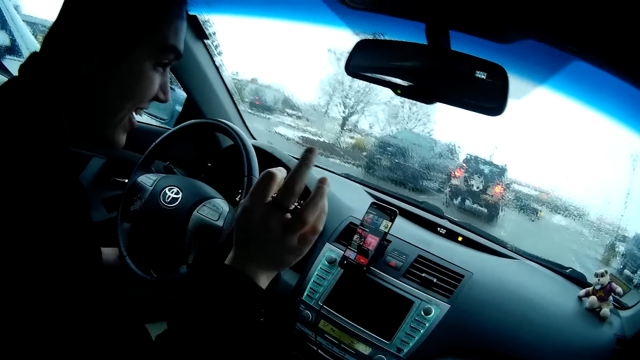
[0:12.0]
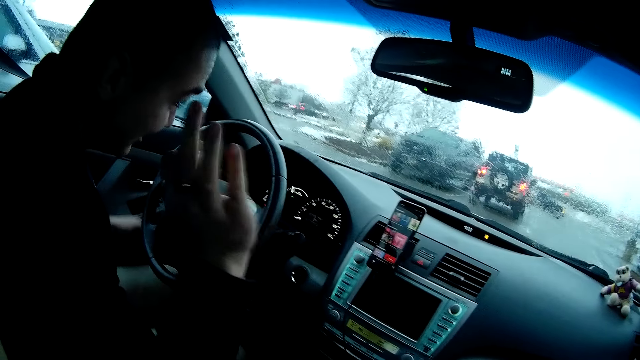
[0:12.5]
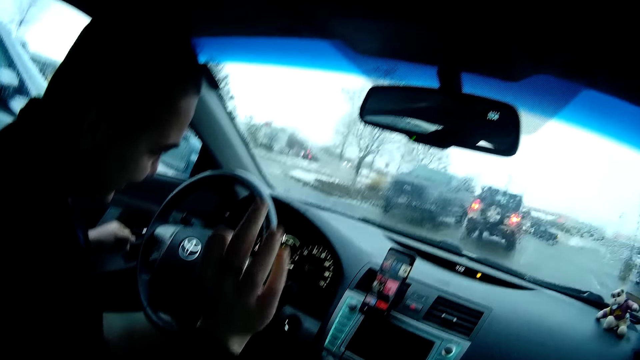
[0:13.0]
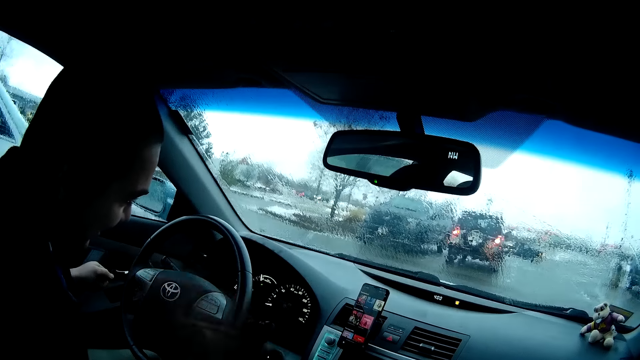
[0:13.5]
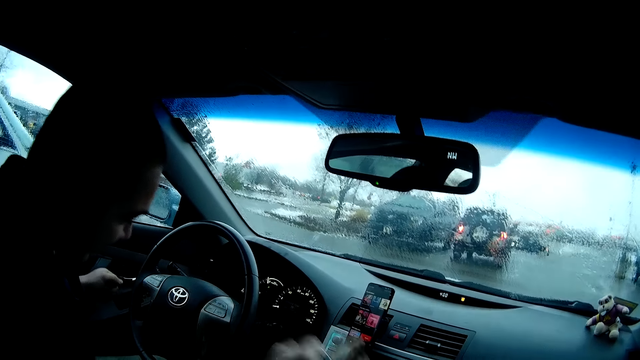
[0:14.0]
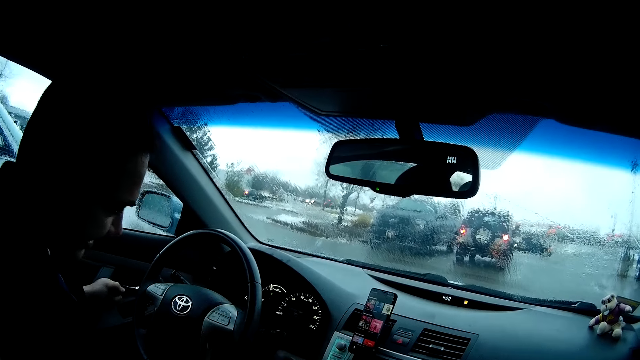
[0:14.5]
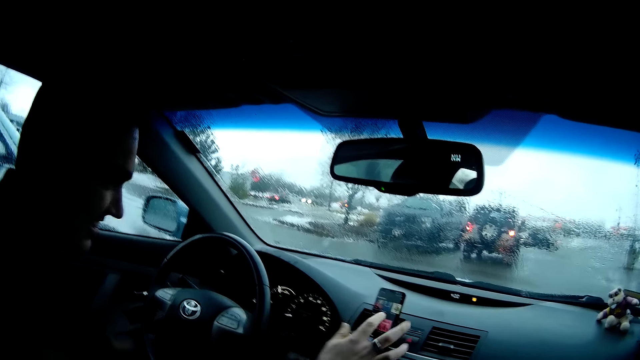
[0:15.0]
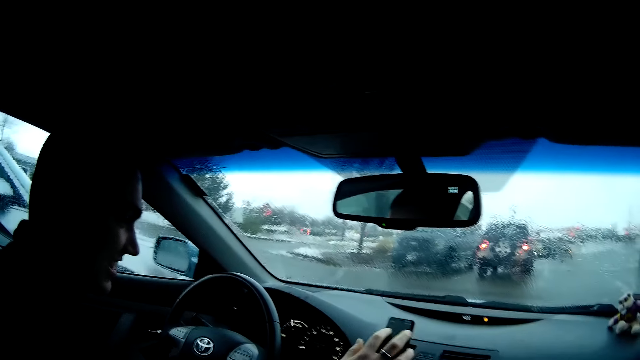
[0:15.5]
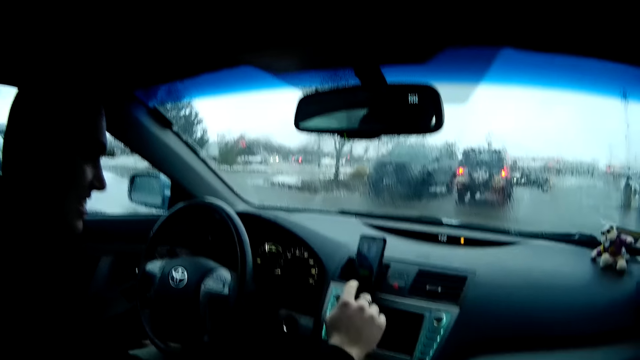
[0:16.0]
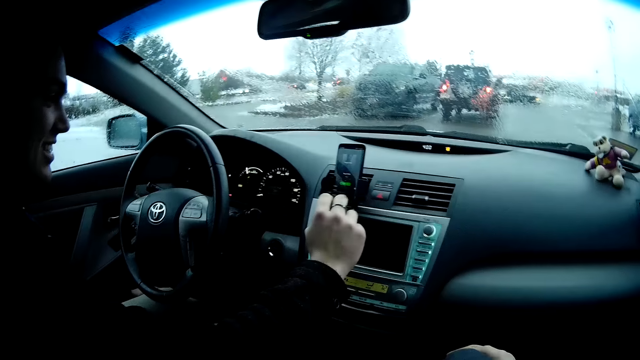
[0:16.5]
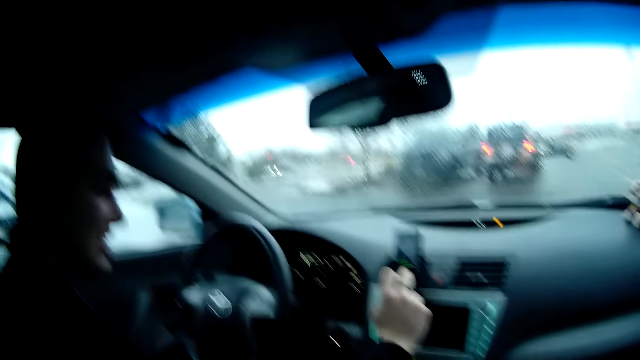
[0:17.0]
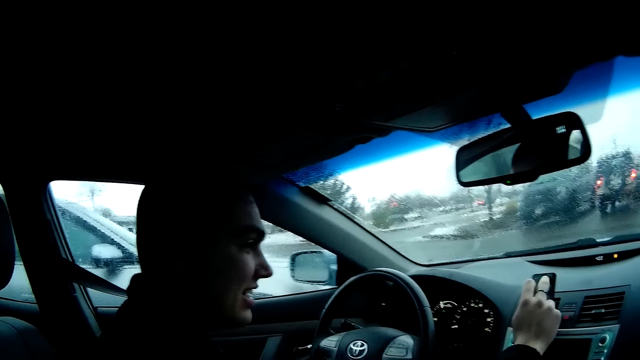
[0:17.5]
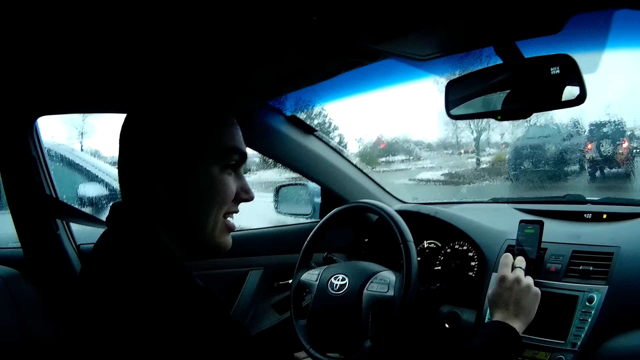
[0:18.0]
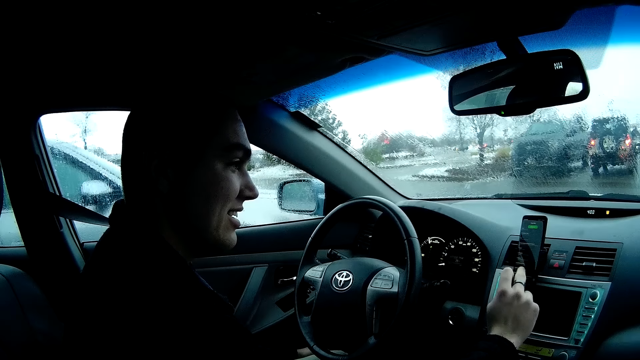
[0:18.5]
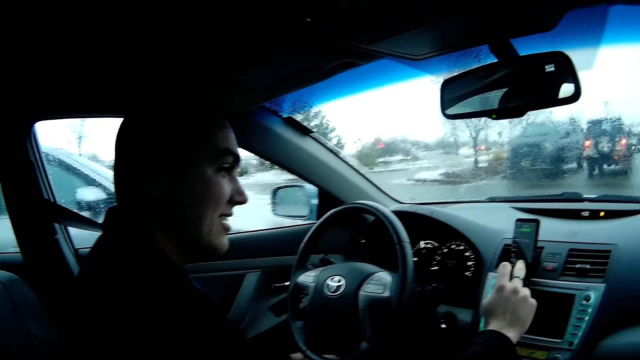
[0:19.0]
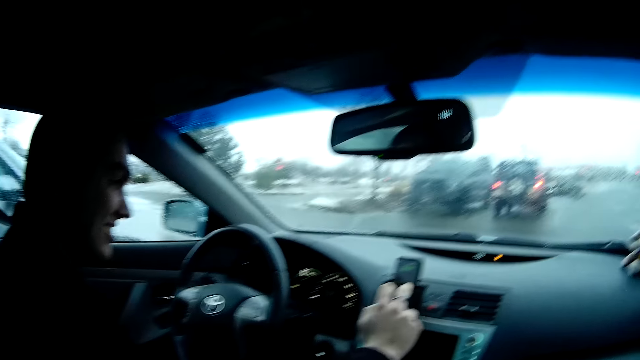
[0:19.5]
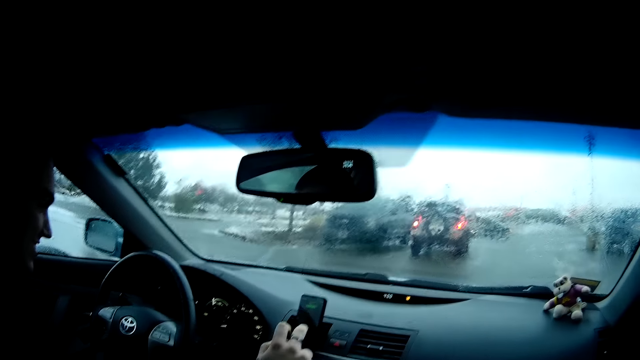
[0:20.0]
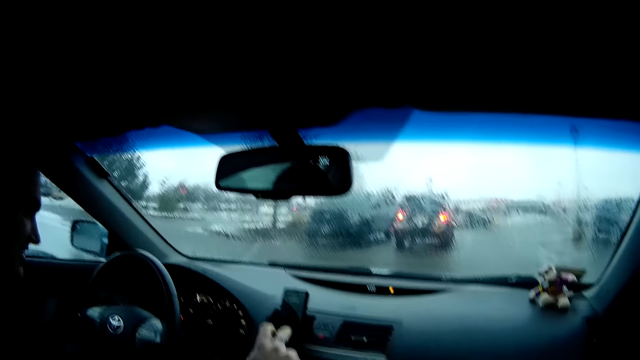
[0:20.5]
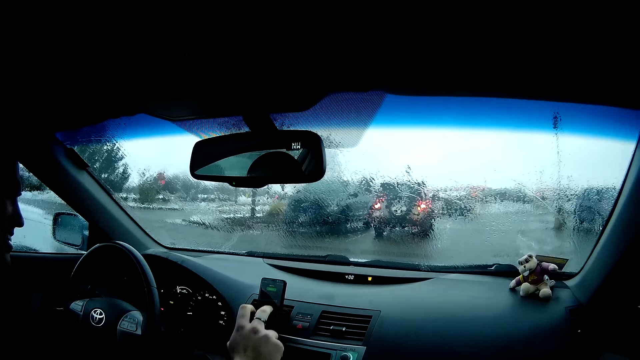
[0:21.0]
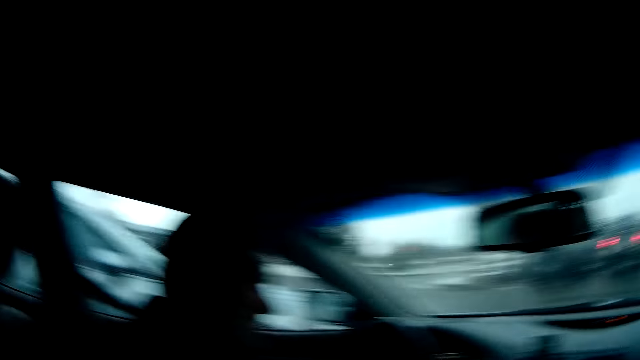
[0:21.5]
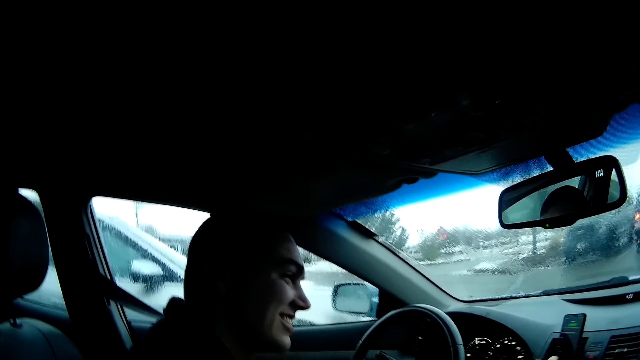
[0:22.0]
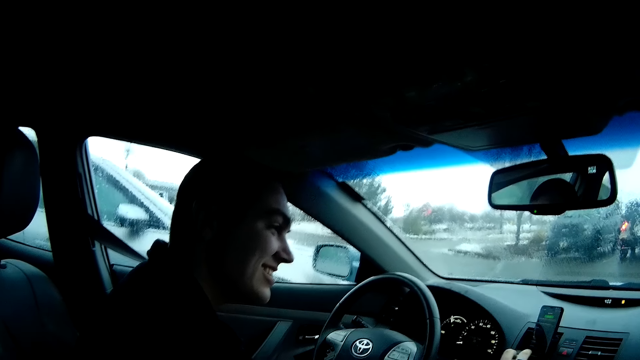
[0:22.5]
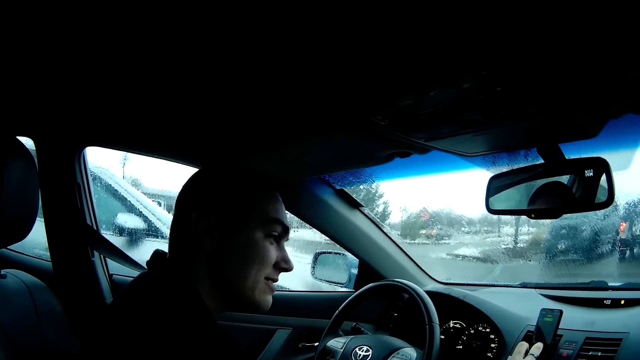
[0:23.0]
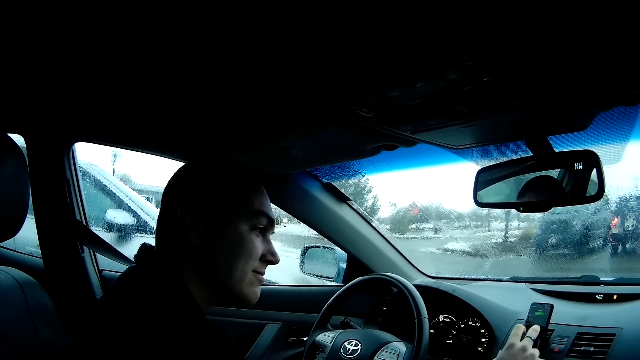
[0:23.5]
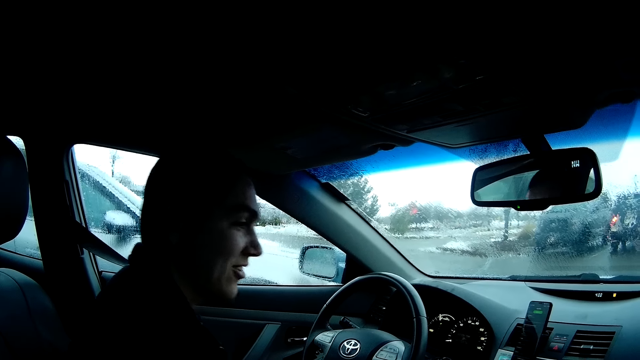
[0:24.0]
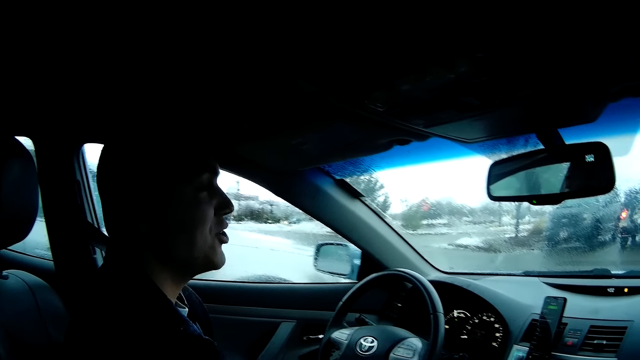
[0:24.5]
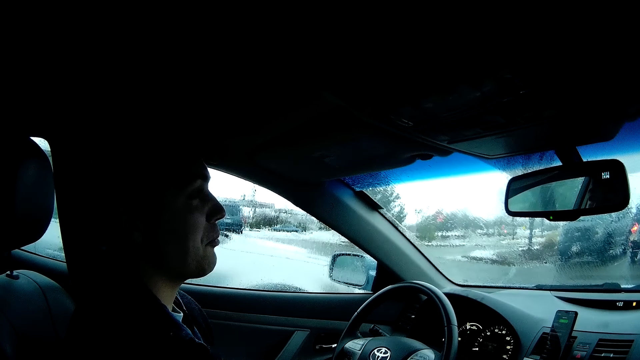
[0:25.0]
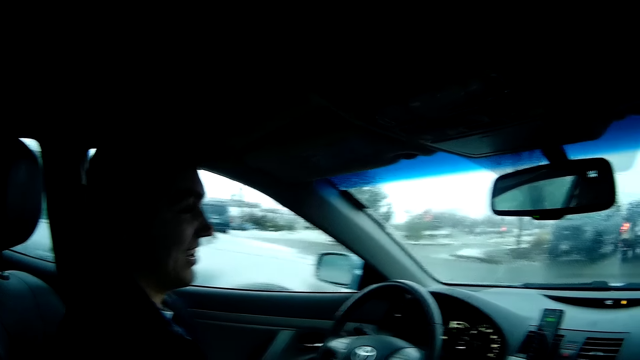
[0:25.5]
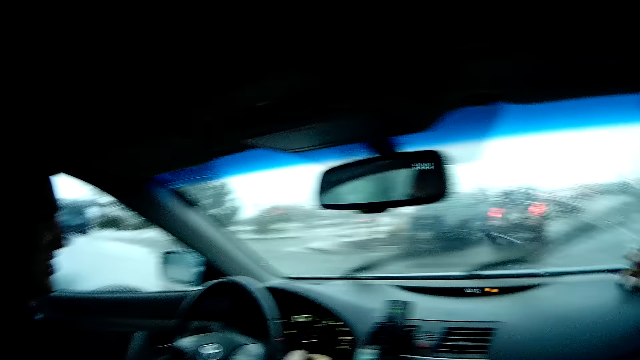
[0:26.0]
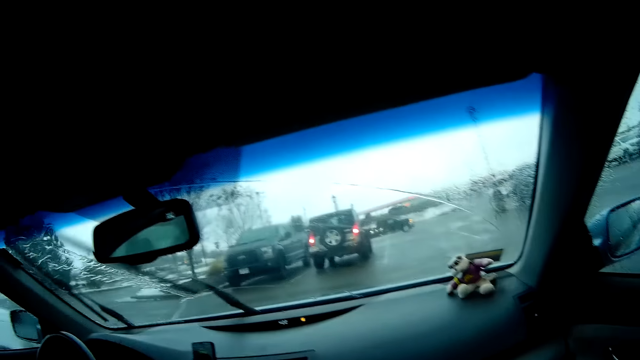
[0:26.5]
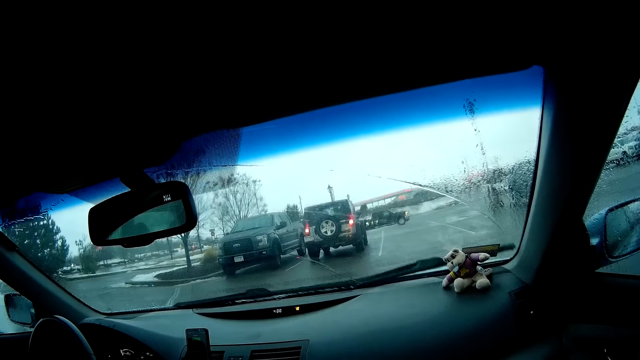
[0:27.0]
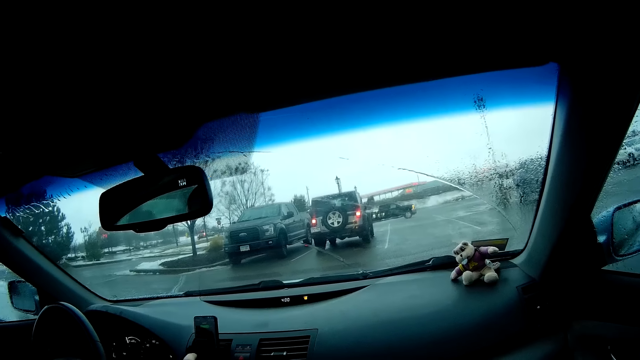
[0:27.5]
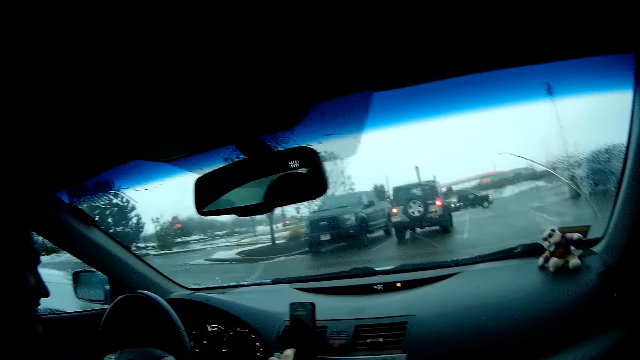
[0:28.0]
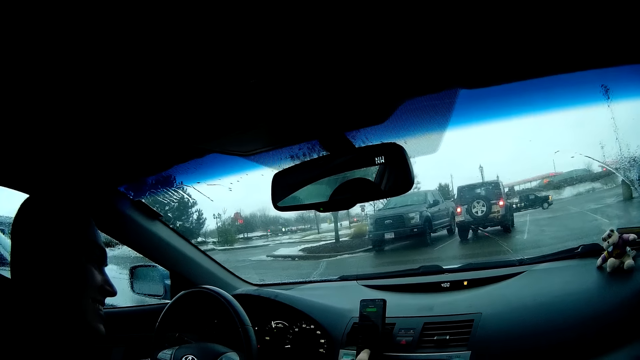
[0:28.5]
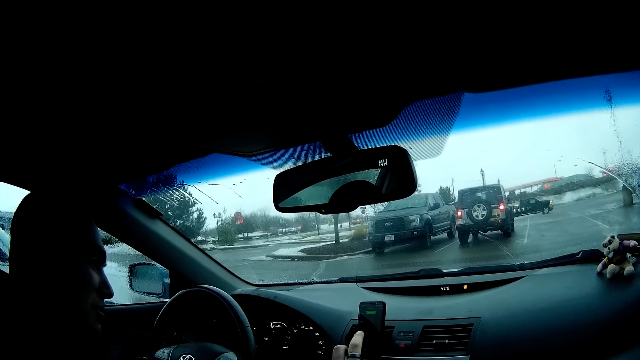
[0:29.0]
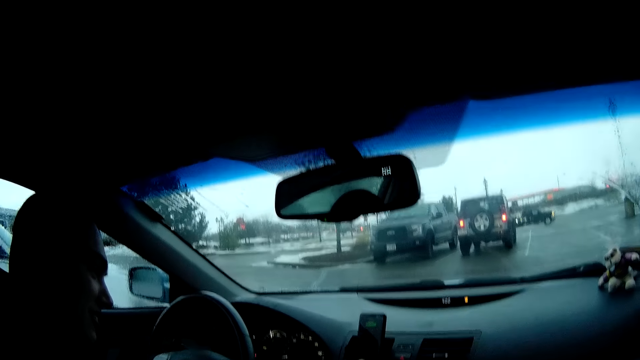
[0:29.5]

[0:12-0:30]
A man converses and scrolls the phone. The man talks to the camera wearer and scrolls the phone.

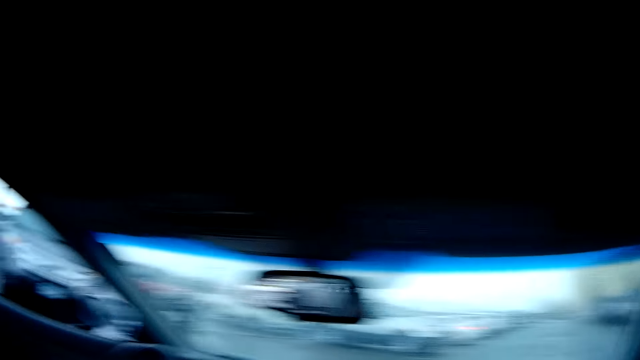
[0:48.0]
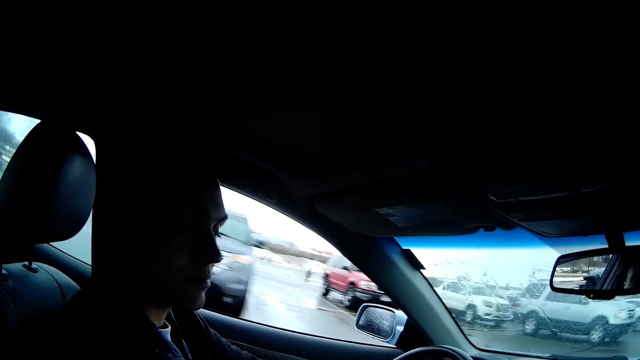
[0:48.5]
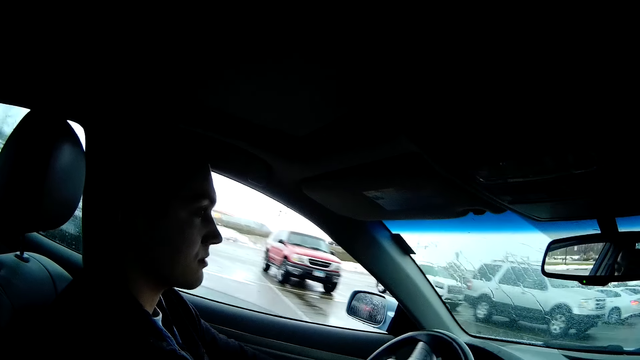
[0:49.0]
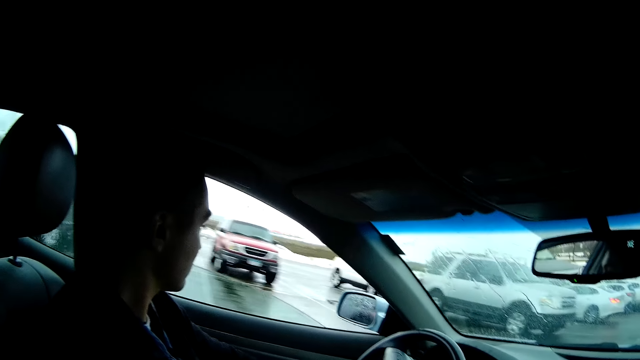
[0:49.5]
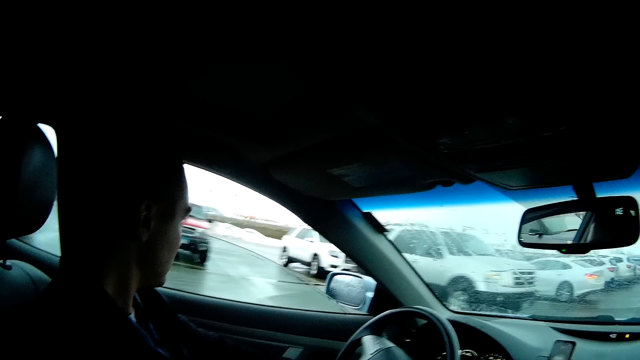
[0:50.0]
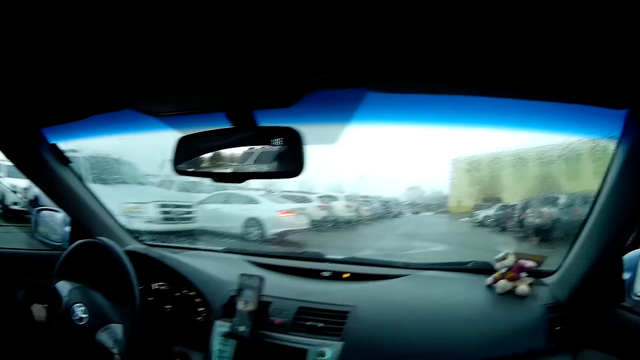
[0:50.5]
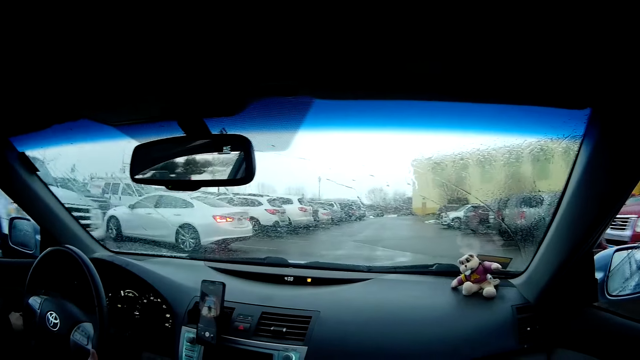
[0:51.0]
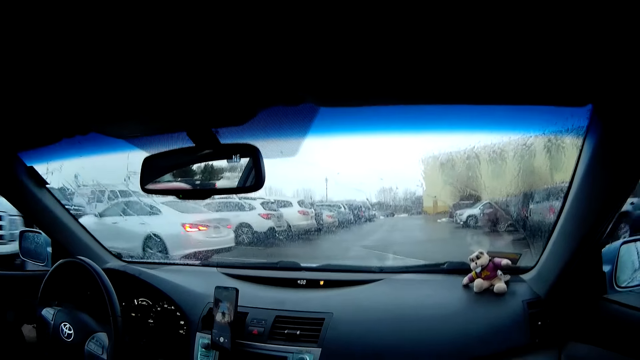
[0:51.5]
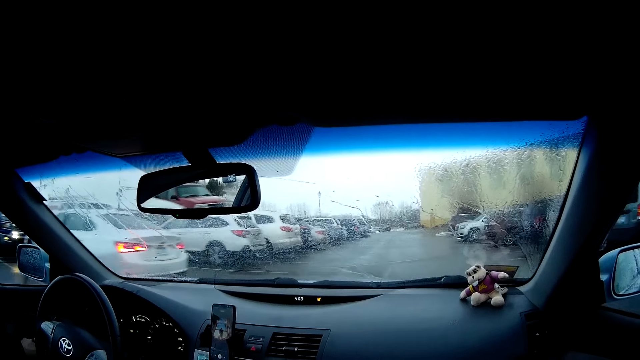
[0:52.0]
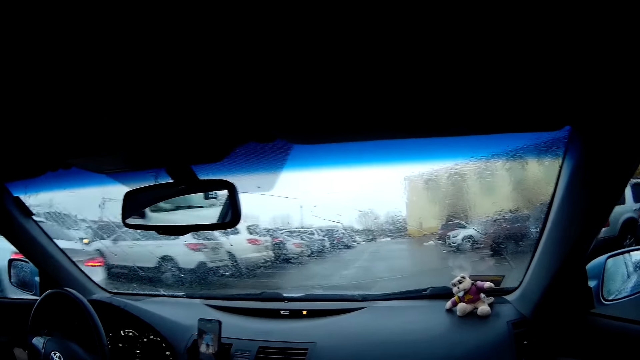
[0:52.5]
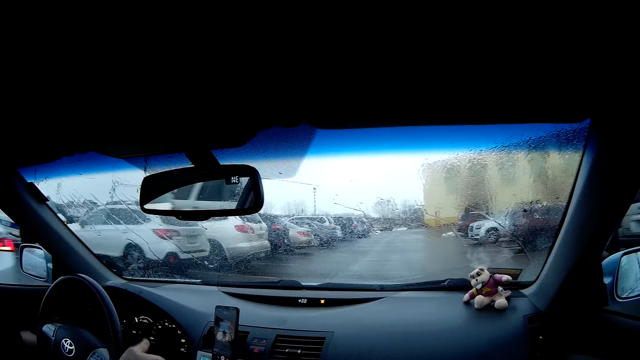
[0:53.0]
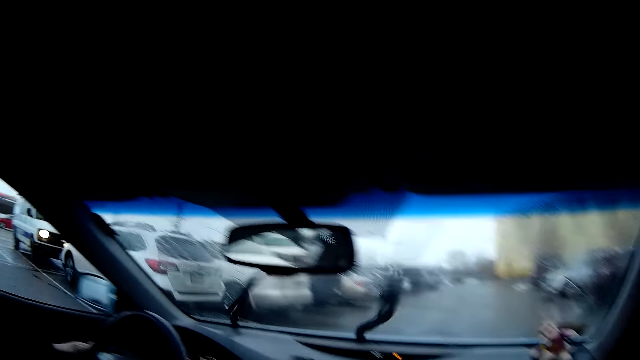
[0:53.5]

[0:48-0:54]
A man looks outside and drives the car.
